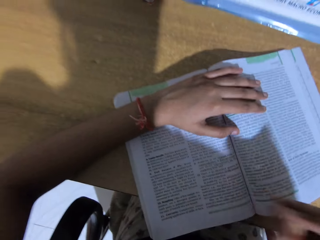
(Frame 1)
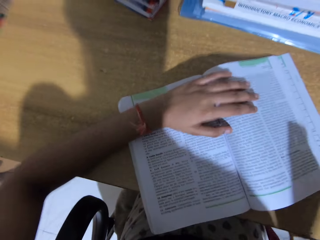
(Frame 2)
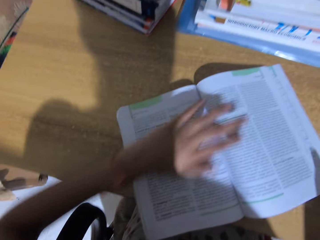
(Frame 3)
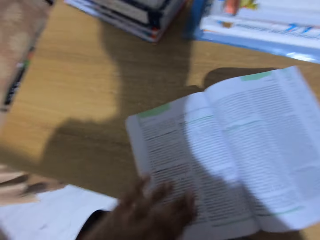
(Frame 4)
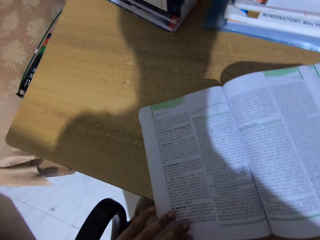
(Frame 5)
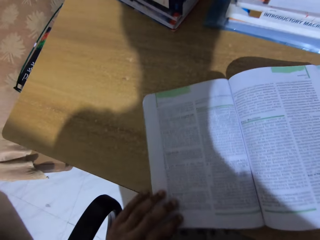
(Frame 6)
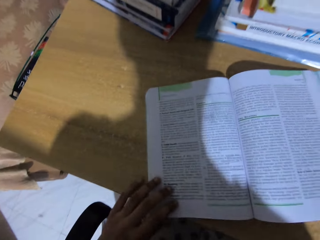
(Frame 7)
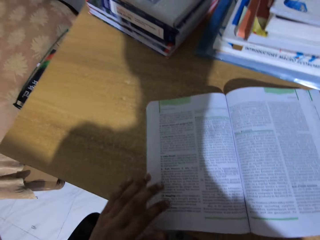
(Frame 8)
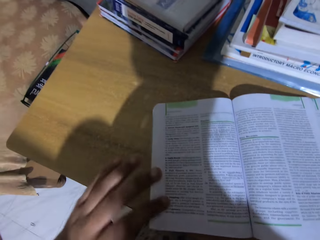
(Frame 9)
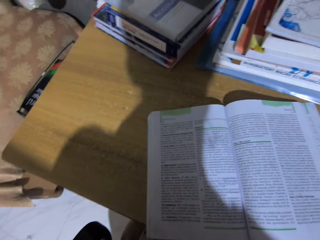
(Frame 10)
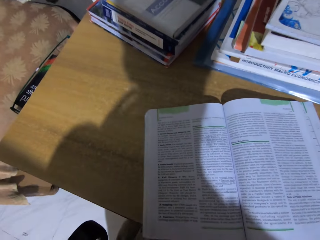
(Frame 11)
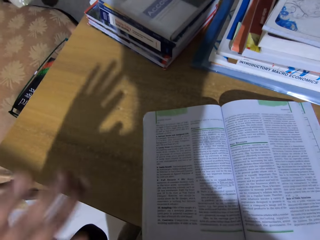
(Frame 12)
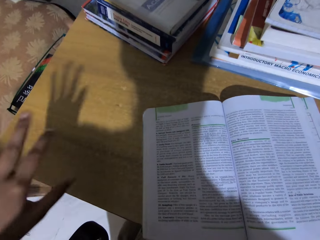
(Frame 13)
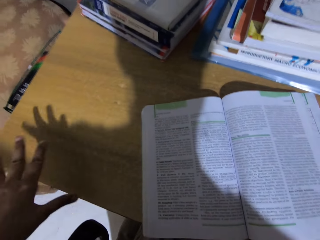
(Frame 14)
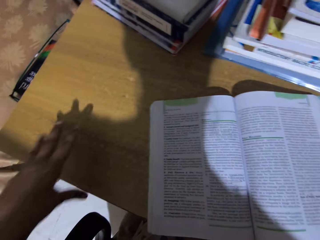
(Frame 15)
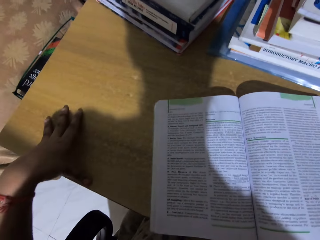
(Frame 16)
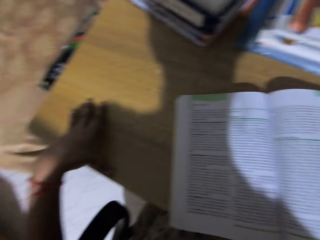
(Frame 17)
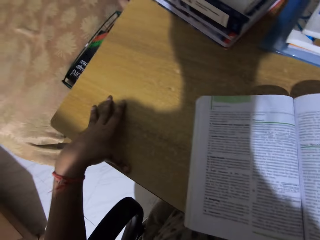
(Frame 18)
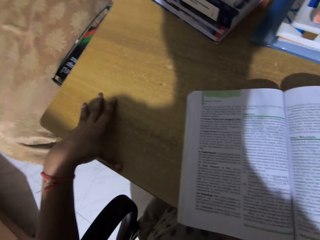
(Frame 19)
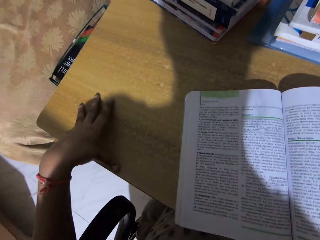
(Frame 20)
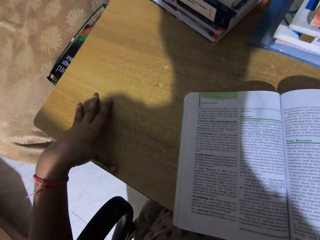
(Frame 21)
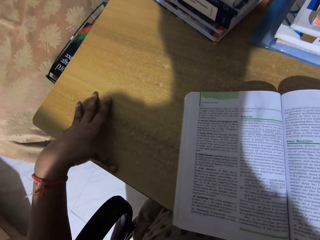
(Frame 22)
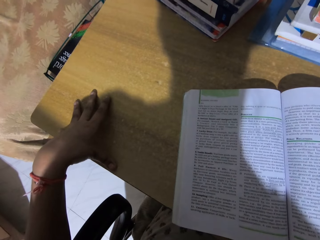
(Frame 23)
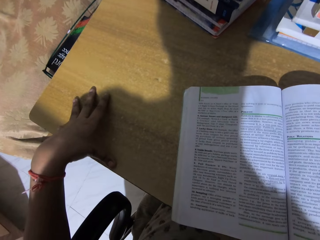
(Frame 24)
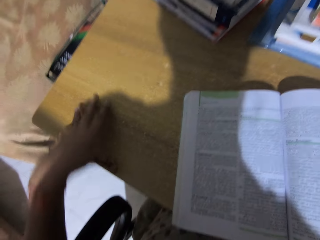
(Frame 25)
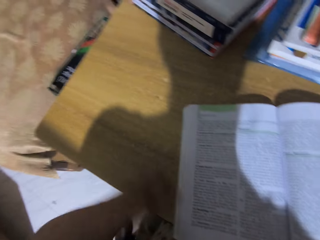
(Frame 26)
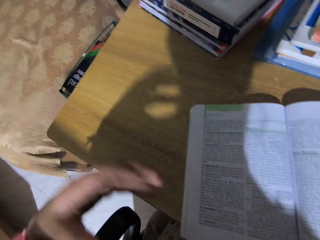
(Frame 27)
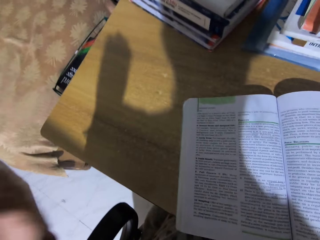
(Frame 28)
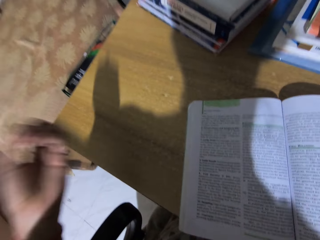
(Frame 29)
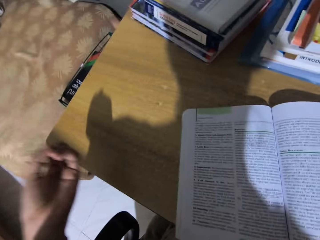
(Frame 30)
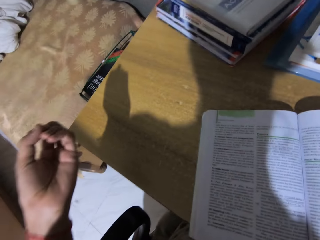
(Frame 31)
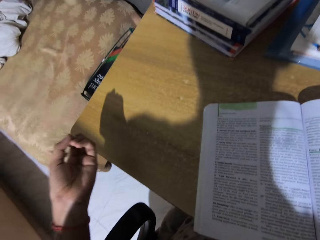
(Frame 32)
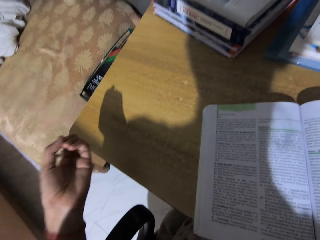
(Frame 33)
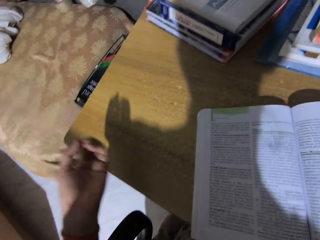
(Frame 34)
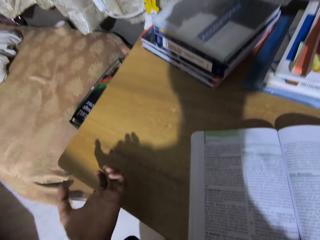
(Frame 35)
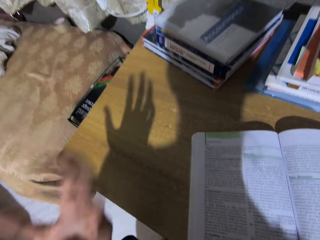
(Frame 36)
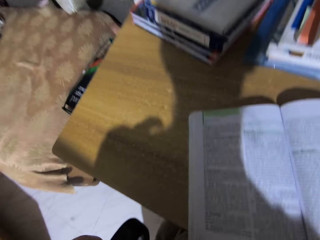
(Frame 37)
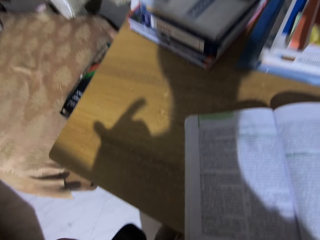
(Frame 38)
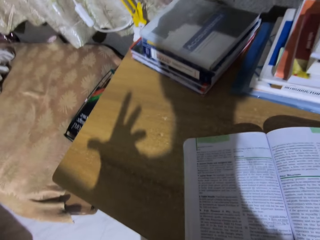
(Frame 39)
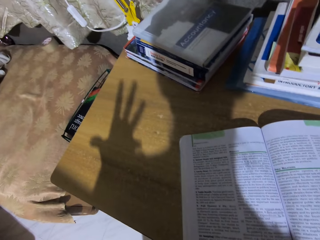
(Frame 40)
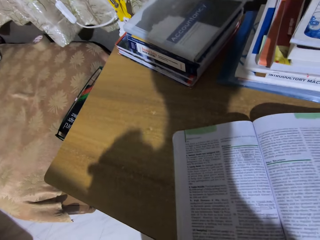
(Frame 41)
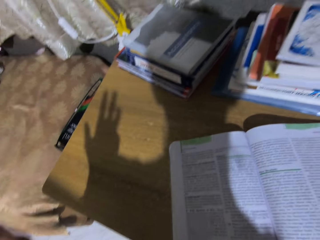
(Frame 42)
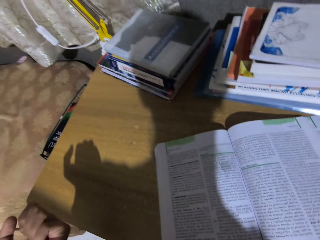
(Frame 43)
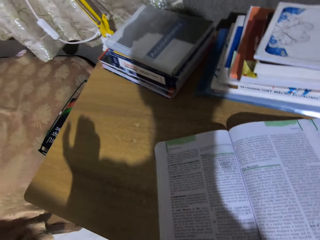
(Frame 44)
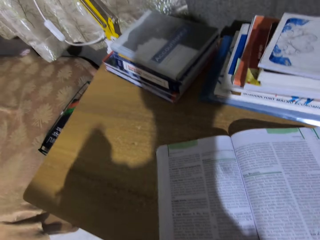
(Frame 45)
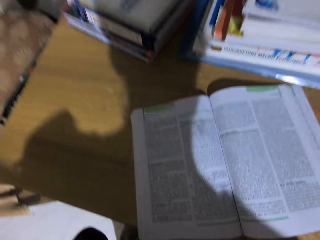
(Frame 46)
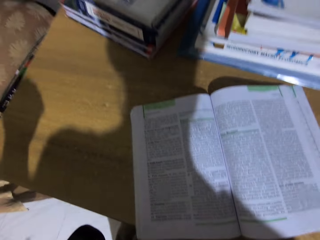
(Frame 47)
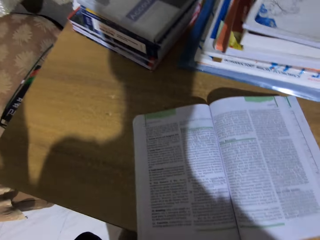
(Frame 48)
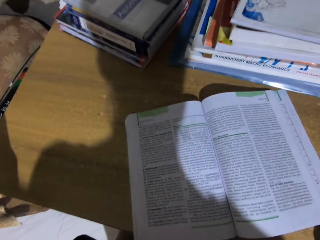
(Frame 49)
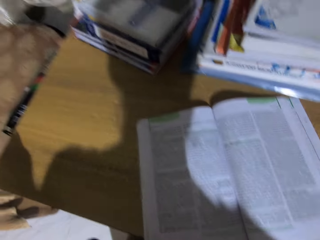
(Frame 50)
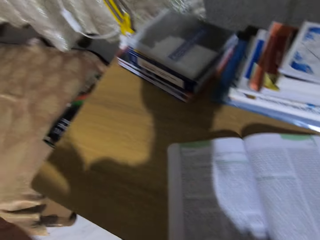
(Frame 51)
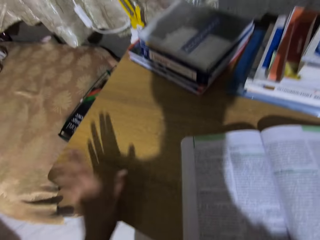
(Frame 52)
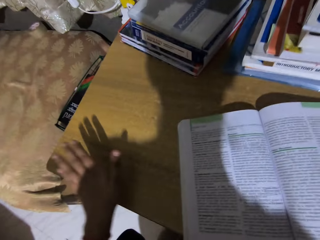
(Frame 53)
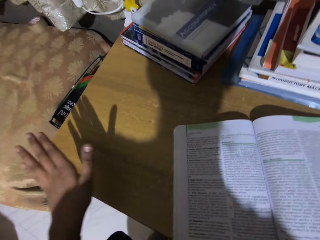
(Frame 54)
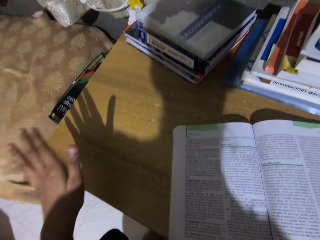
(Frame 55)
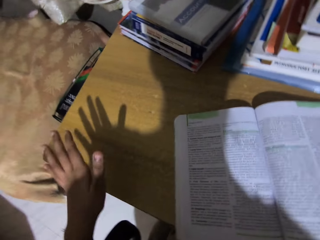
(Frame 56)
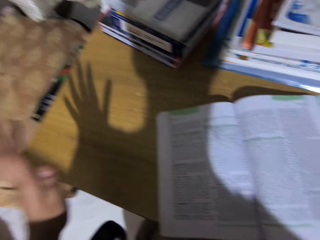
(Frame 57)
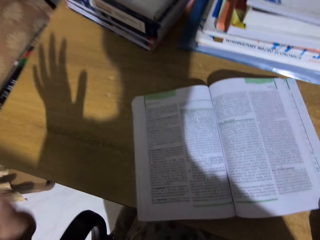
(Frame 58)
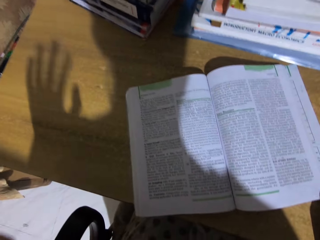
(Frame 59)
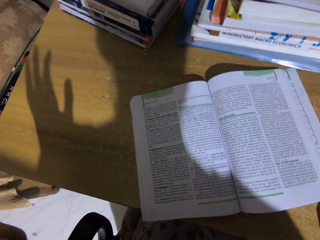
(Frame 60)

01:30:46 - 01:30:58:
The camera wearer touches the table. He gestures with his hand. He reads the book.

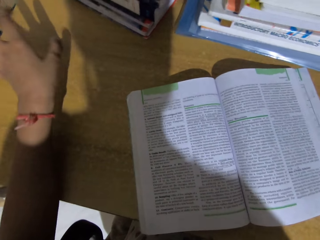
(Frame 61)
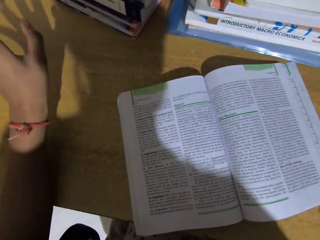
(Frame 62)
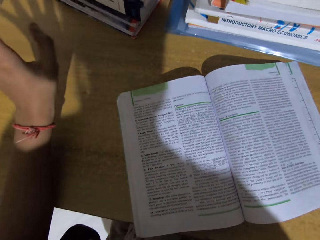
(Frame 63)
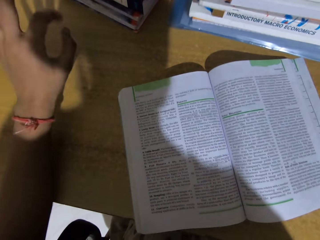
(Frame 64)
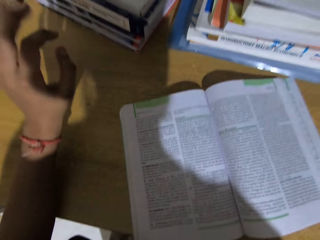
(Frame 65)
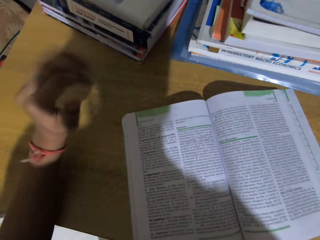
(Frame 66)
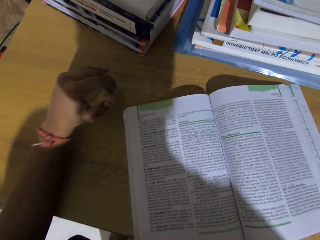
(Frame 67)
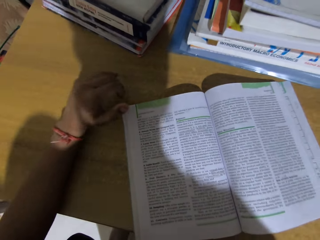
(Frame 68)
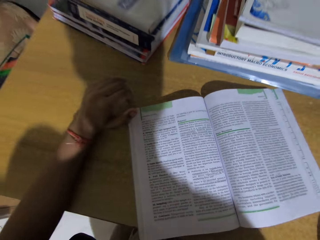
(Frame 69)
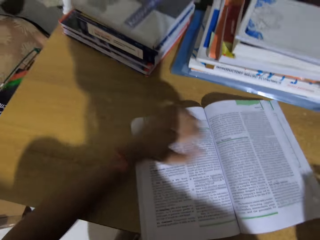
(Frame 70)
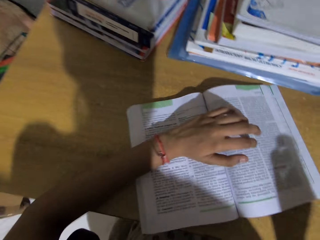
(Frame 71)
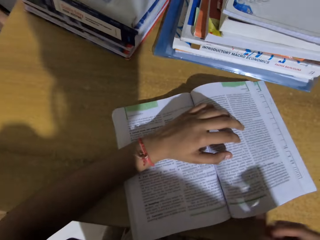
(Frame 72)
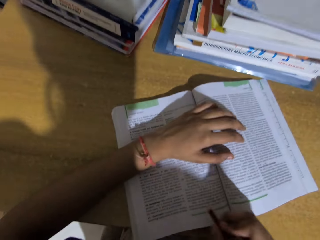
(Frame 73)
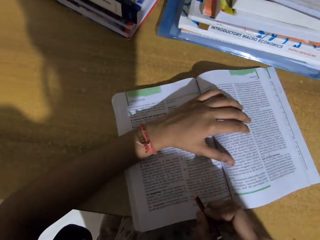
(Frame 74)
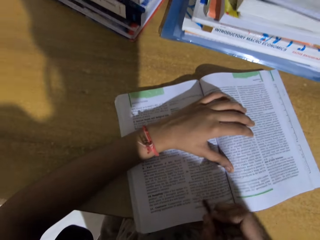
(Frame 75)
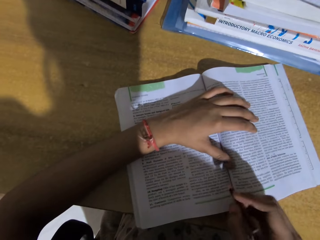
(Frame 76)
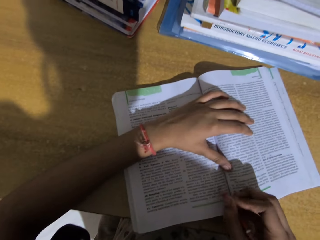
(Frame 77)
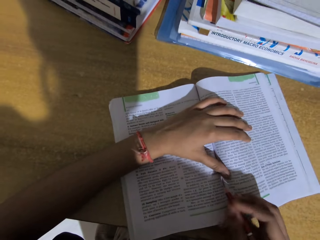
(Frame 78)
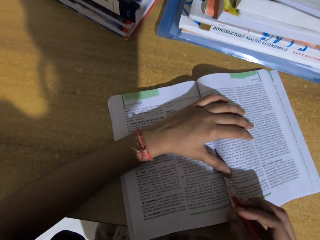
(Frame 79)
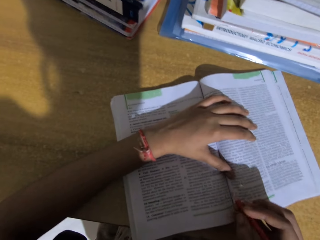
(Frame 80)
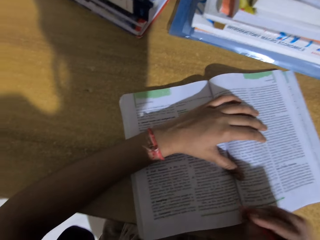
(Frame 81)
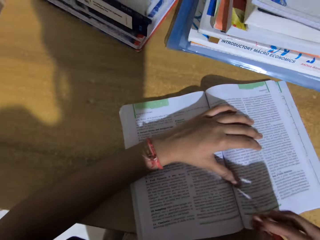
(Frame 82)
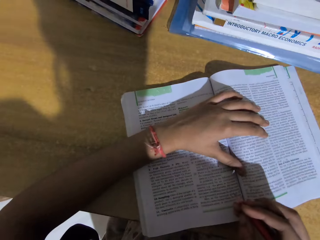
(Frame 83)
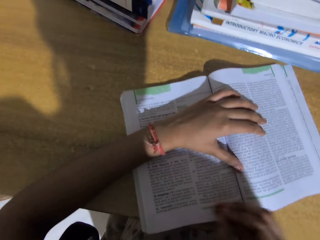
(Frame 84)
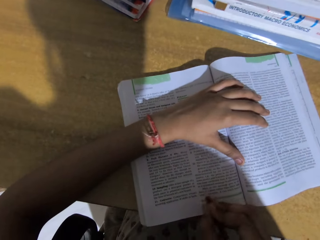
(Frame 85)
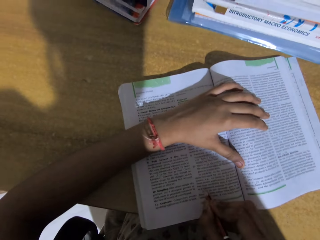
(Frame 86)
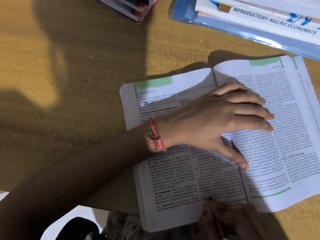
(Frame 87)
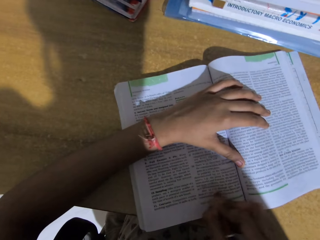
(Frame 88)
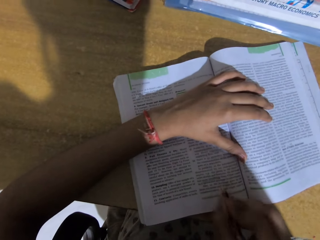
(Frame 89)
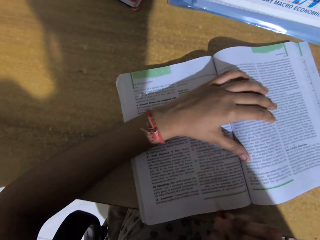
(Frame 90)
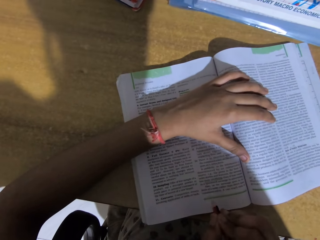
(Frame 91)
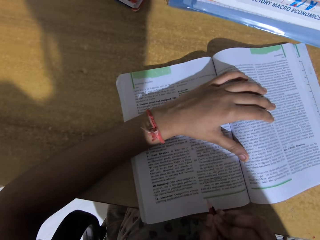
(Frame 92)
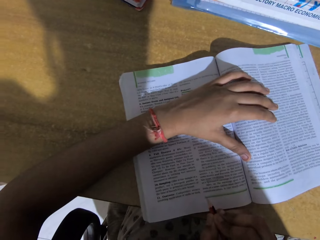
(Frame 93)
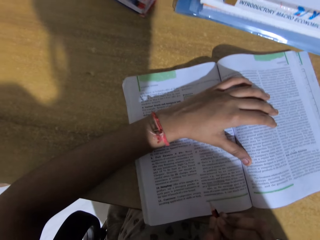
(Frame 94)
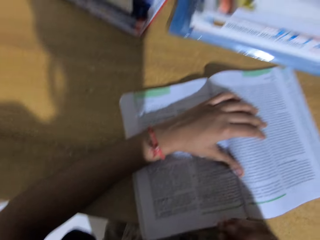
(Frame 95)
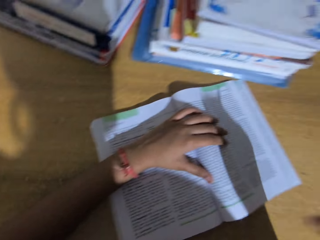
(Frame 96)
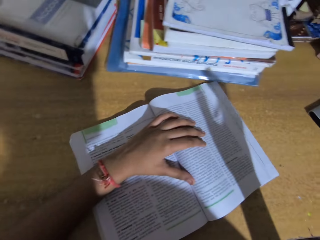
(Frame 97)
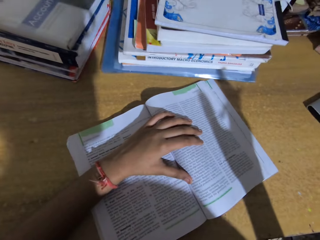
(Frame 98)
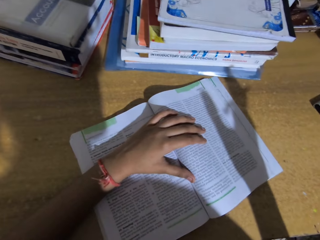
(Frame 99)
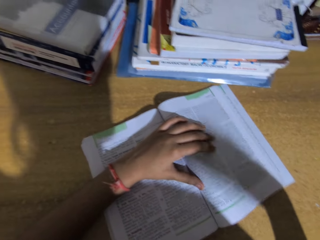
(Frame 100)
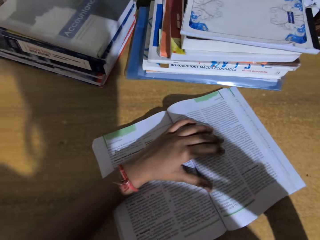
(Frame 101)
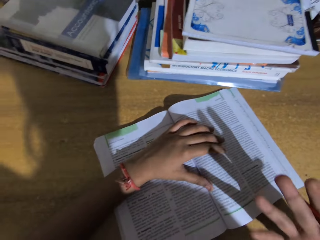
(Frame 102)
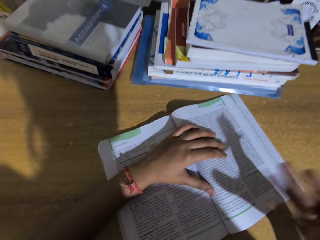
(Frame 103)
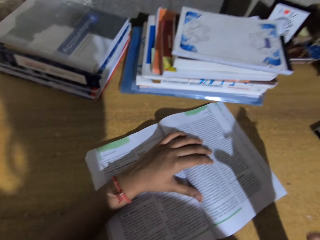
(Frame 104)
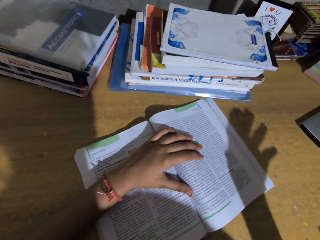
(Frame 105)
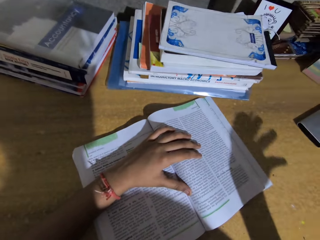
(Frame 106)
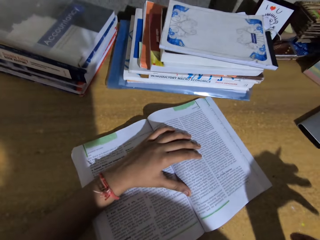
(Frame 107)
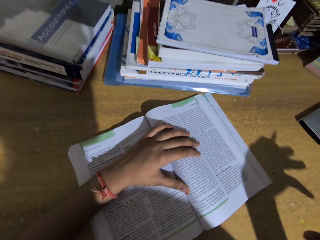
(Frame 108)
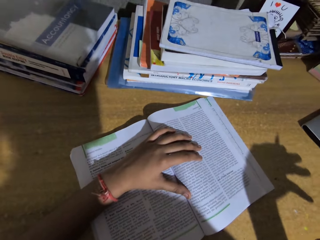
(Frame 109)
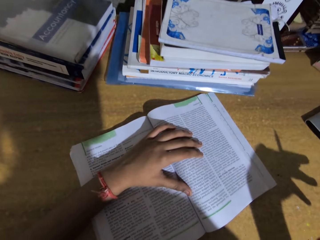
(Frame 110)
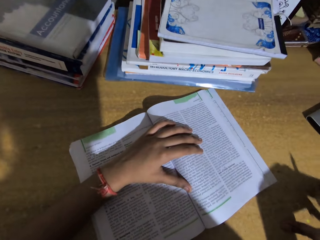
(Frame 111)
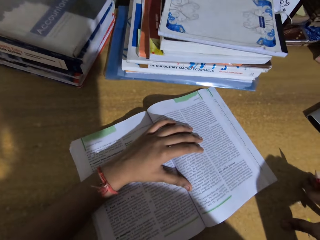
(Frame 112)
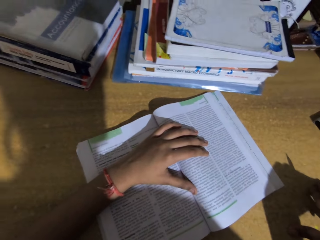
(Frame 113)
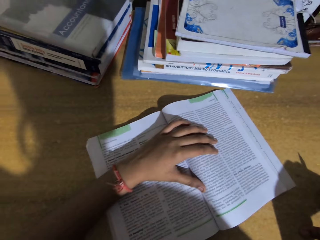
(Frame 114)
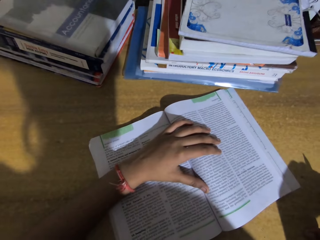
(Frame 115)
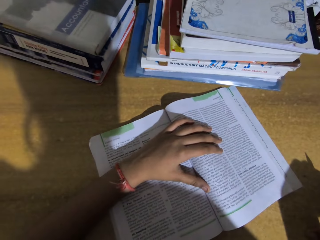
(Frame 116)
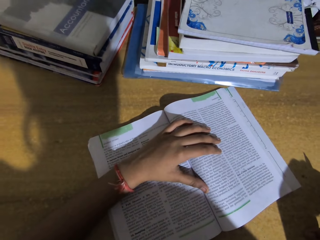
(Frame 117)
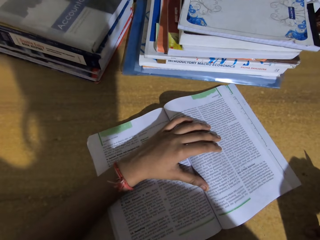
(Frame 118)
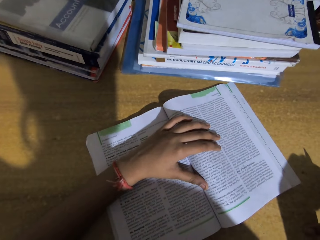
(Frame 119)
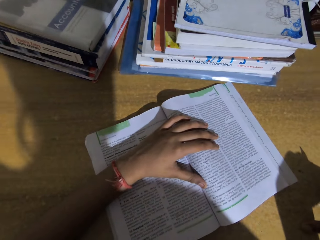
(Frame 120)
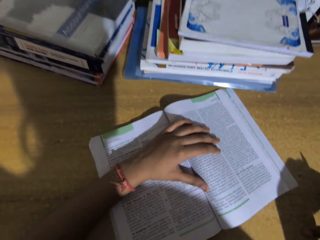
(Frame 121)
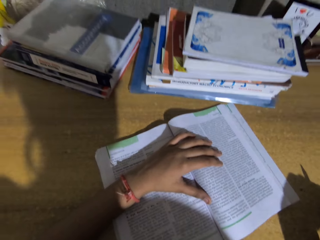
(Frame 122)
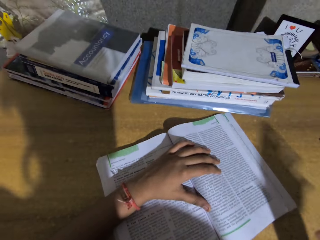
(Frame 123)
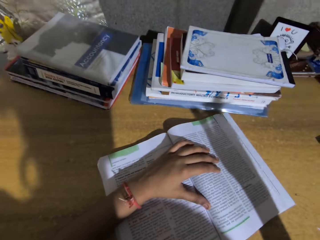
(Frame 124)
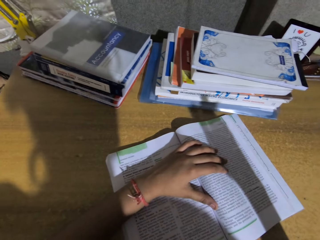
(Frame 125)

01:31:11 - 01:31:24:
The camera wearer places the hand on the book. They mark the book using a pencil. They read the book.
